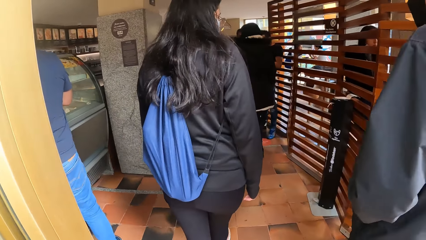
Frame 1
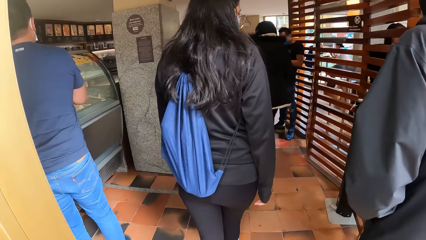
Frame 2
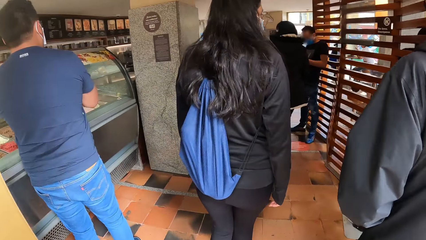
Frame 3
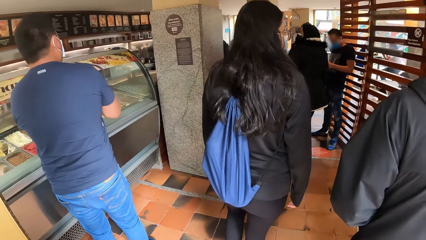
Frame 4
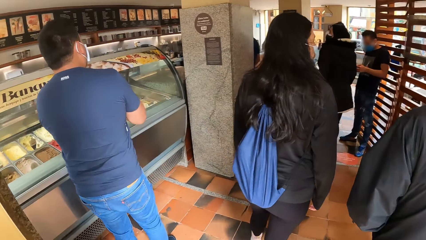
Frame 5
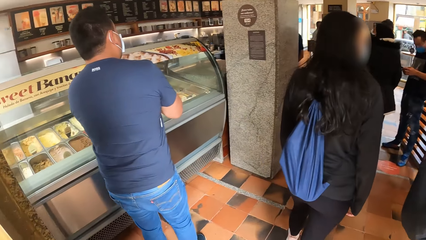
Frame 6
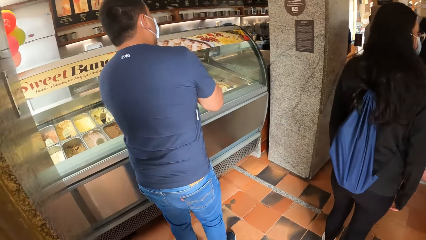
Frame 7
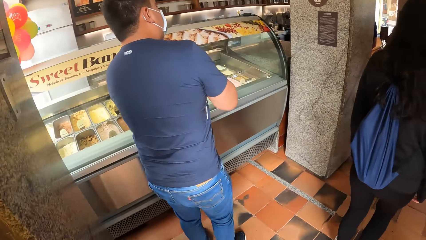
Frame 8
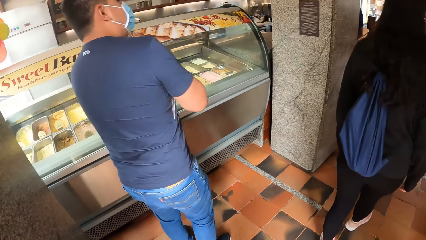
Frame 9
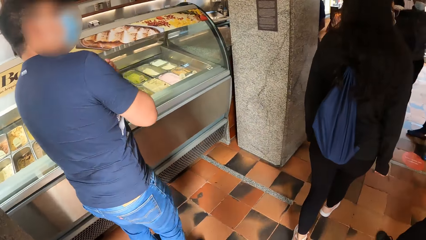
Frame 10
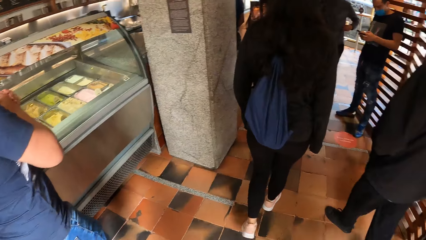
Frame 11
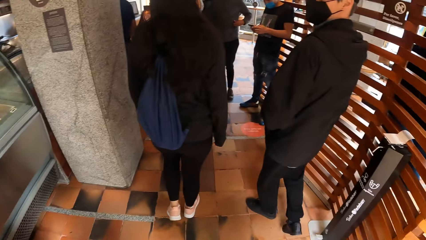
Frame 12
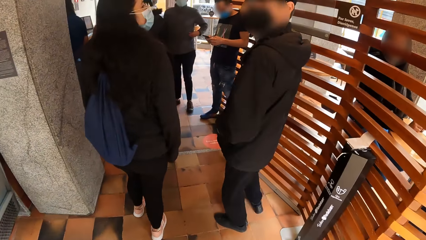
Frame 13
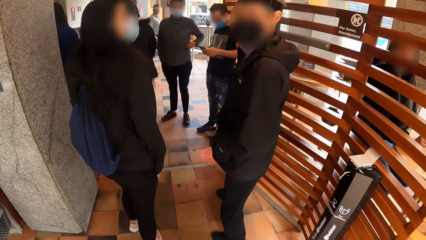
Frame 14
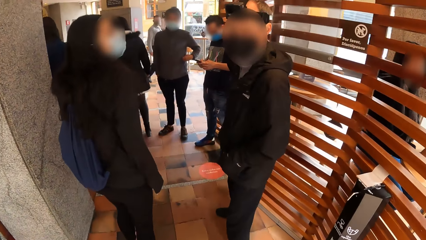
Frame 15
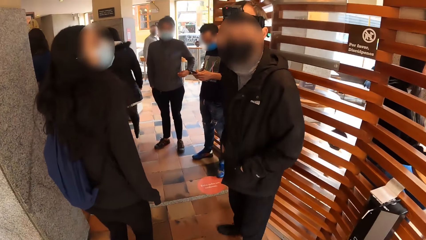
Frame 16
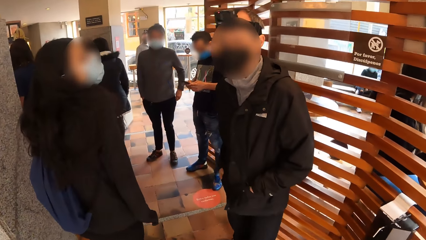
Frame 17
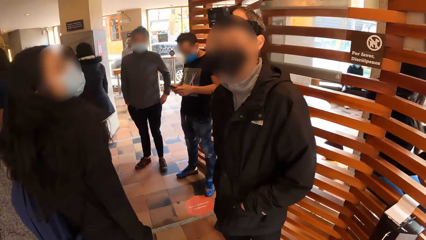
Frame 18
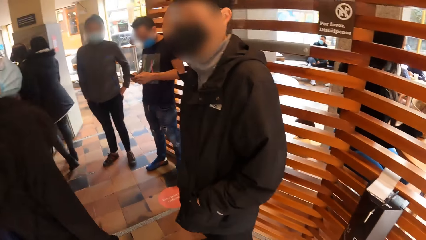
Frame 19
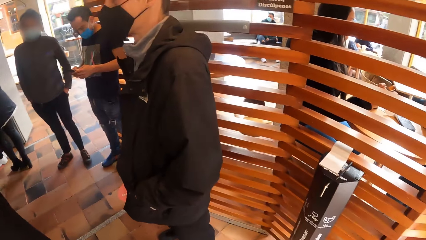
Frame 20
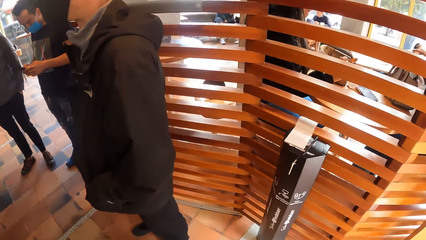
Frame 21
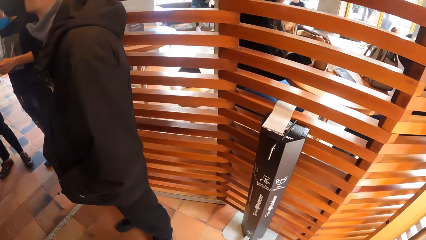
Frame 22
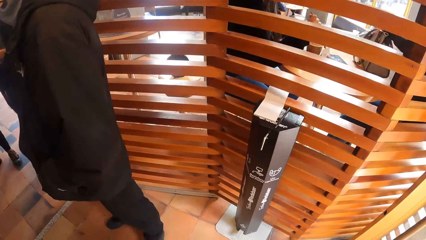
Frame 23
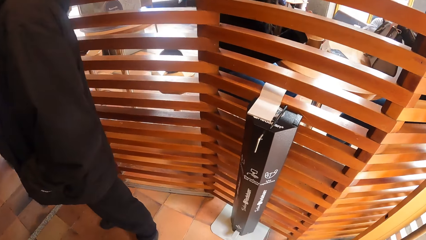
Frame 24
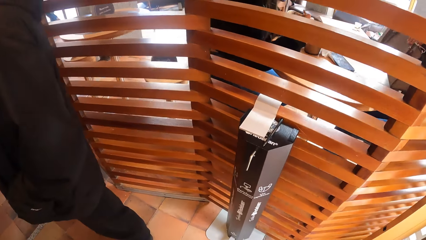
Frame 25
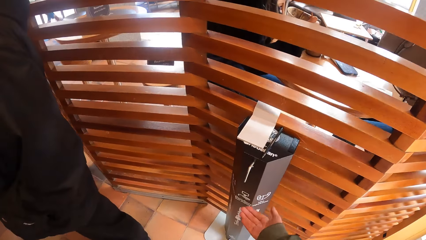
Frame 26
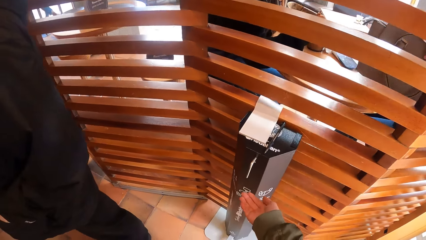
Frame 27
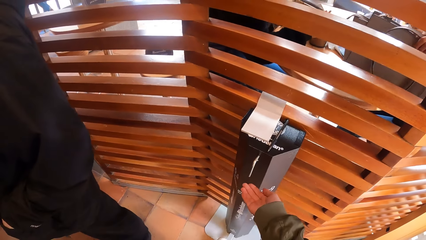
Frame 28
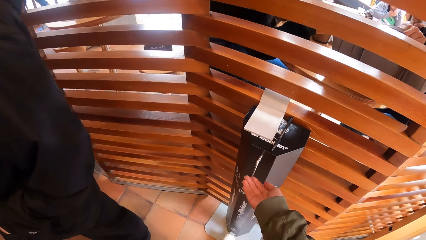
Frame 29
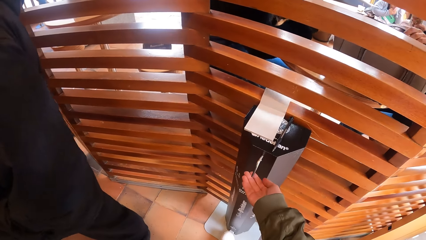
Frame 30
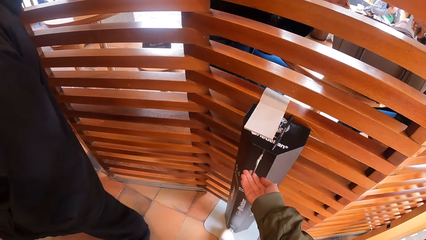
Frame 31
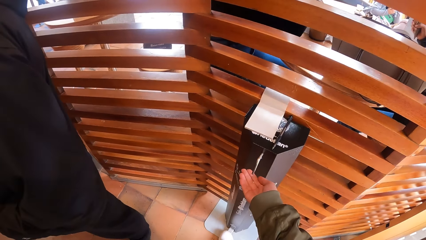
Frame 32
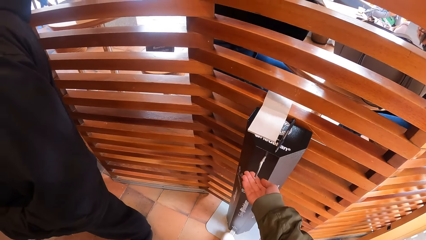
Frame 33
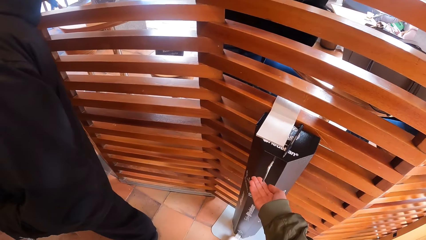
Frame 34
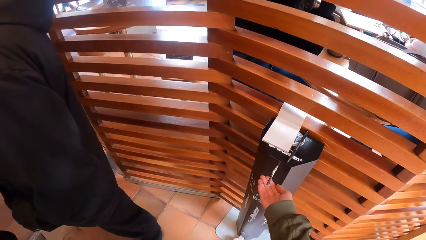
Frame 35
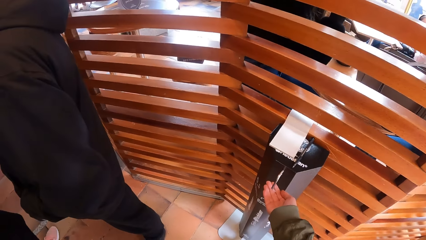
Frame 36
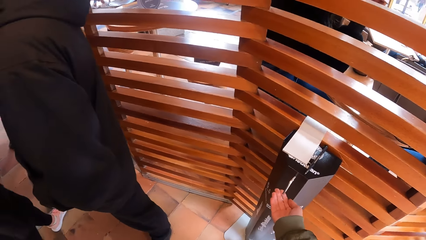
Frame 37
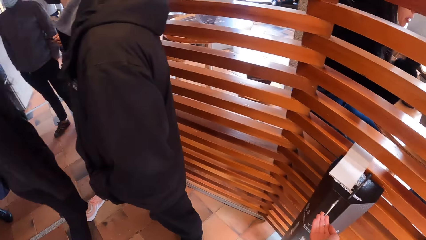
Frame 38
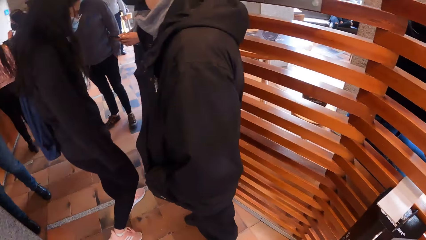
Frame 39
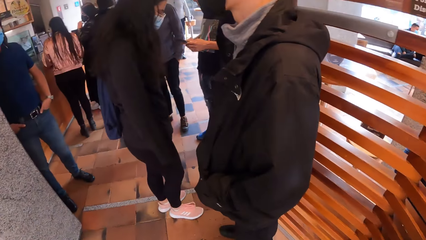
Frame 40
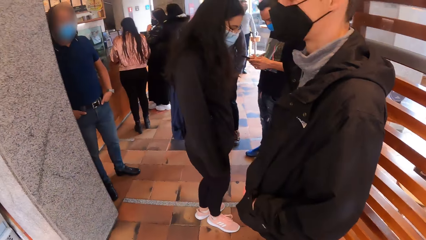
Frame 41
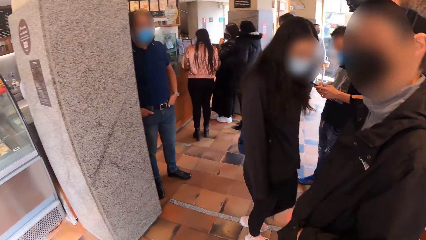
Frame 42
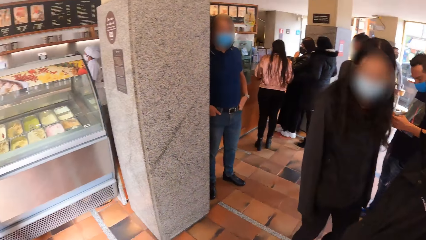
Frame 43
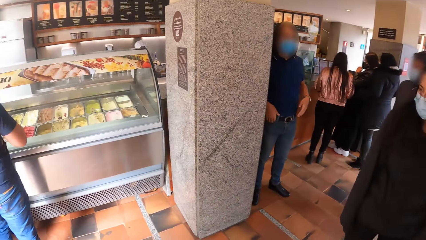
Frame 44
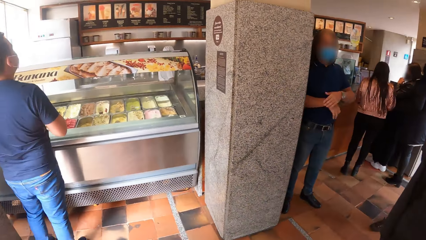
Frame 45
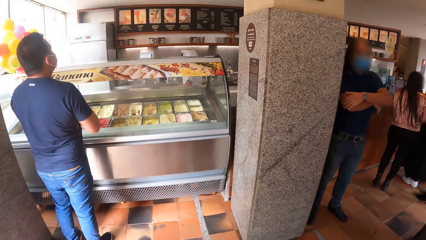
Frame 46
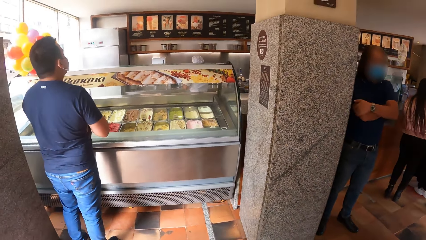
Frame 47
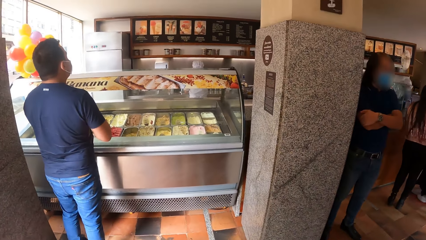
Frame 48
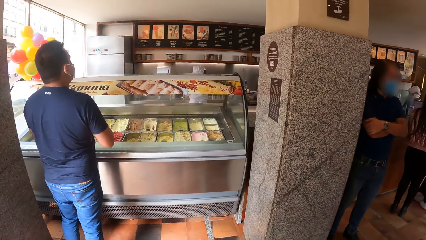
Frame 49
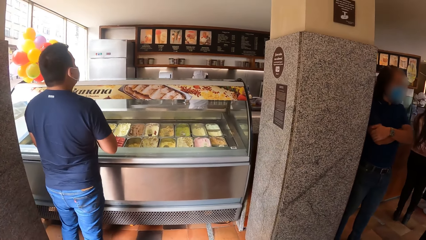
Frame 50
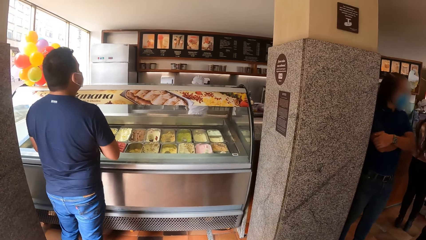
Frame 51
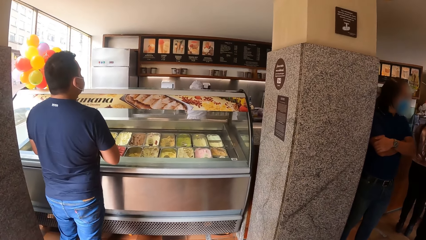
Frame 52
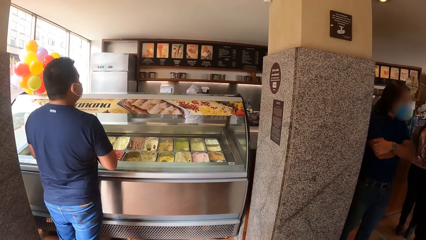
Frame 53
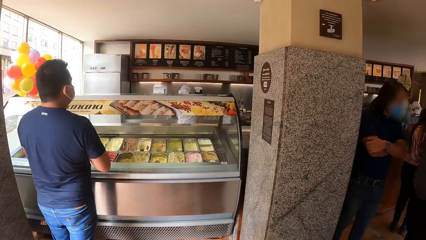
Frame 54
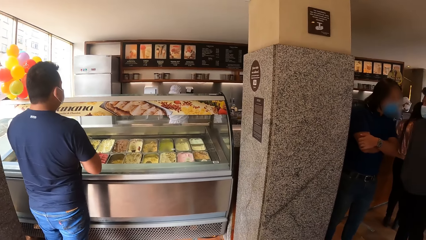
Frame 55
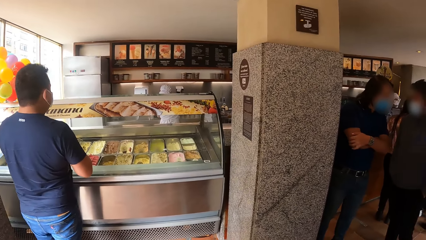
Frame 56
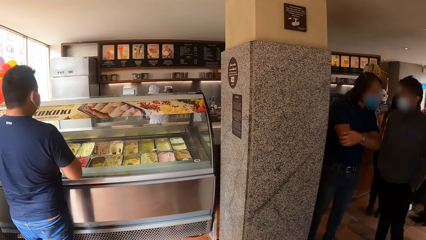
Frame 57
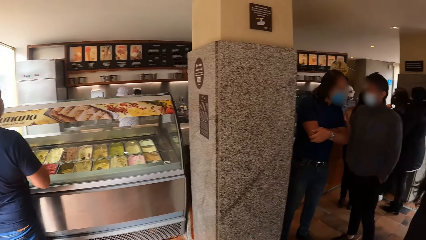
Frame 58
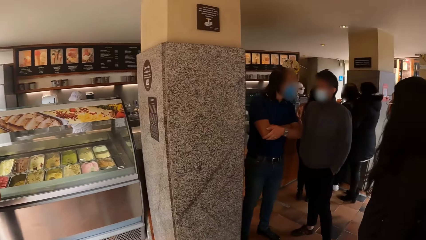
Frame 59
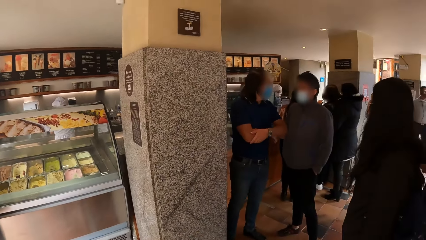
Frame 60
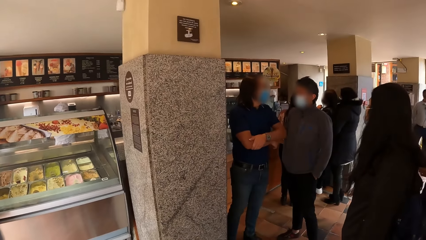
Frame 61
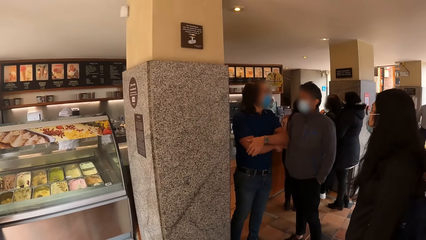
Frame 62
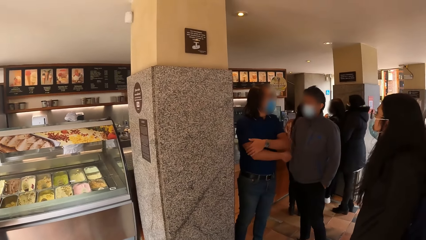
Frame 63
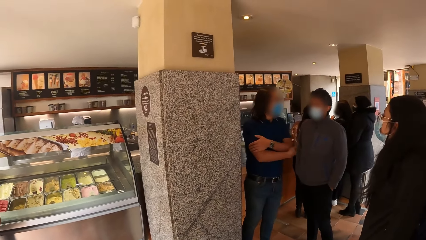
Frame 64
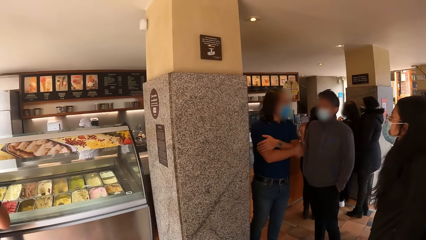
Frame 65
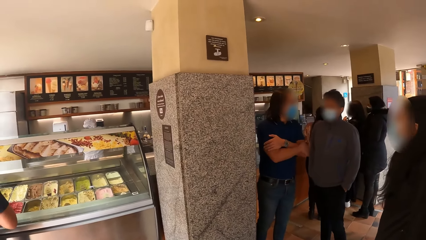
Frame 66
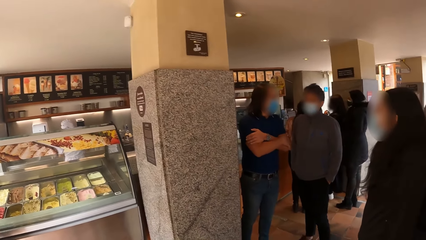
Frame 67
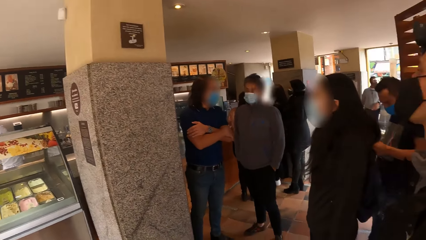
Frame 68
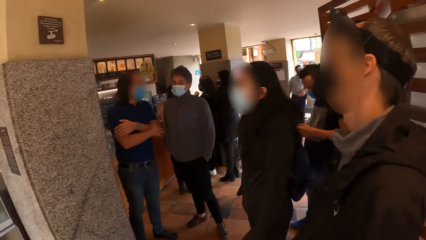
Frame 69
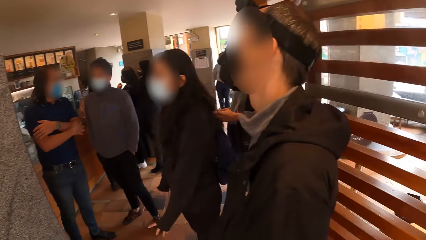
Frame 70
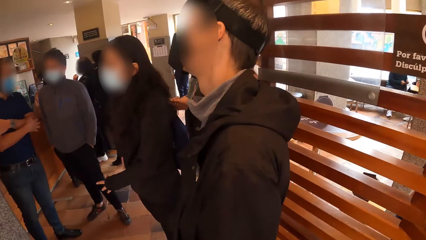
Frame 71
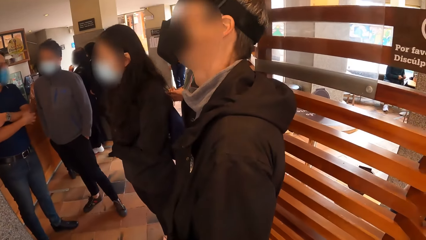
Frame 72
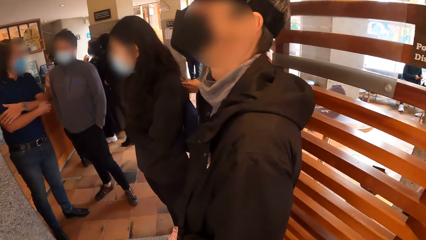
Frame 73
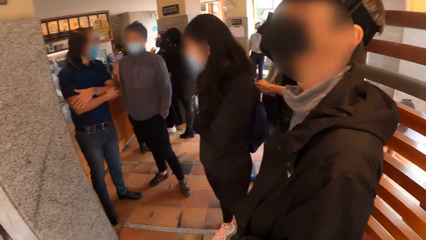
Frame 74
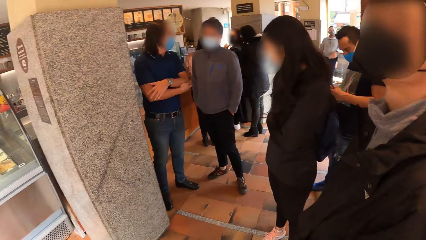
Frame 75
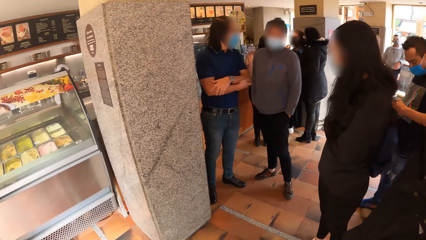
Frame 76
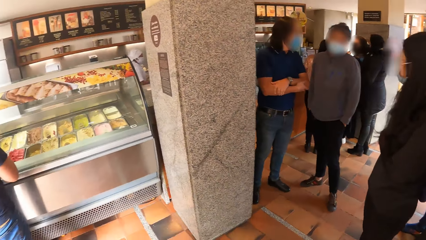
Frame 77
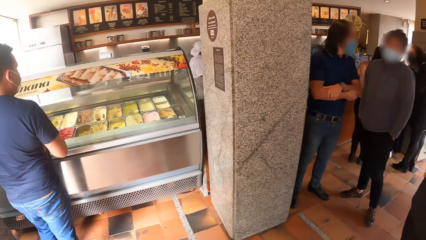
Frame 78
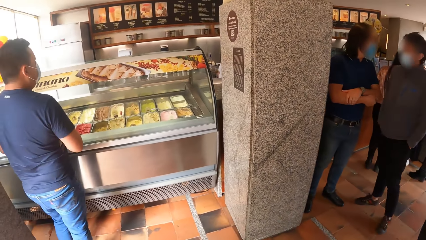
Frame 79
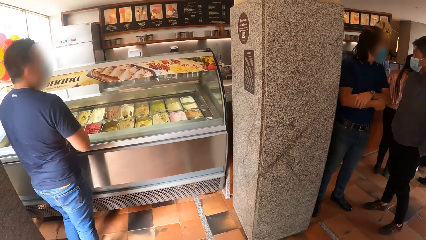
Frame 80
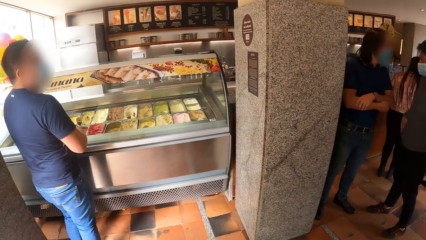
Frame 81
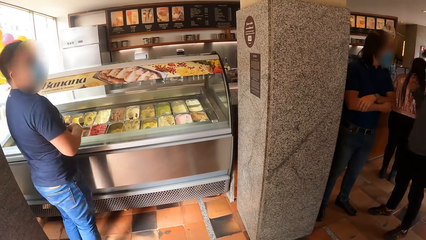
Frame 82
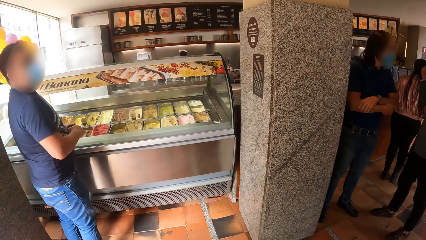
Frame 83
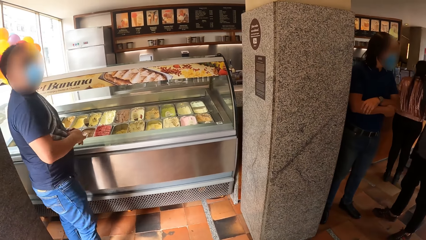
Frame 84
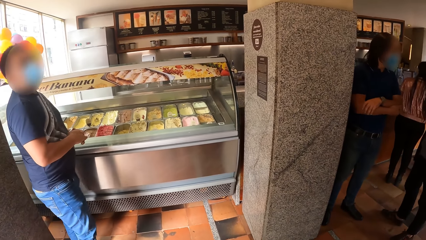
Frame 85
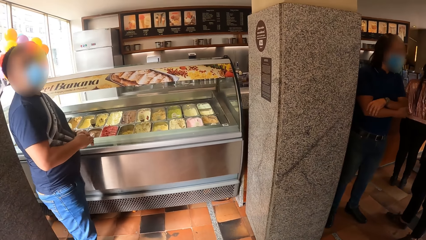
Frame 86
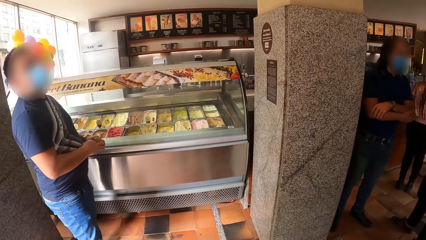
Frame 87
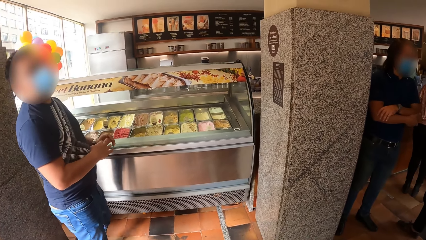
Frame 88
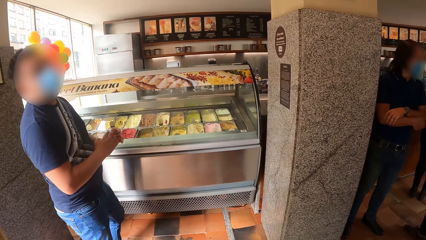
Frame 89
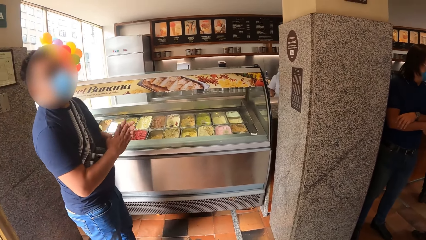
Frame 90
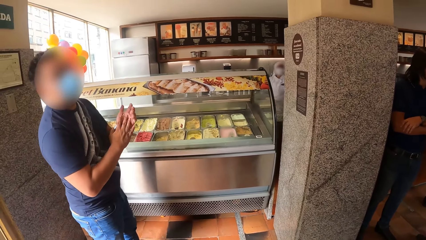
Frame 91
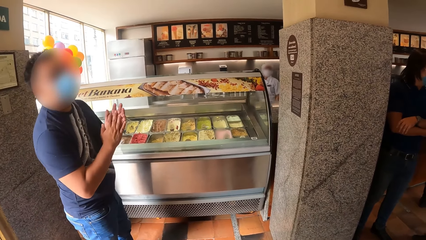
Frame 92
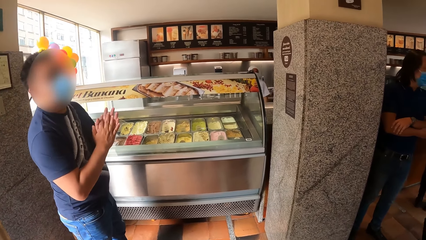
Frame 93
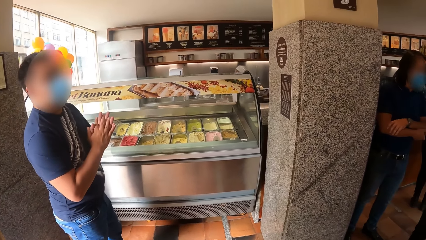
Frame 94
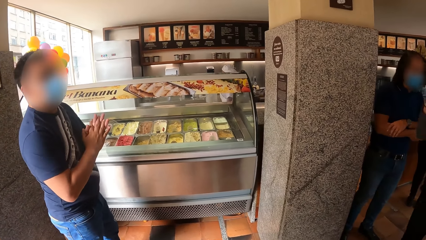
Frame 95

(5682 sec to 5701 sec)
A man walks into an ice cream joint. The camera wearer walks into the ice cream joint. She places her right hand under a sanitizer dispenser. She takes the hand sanitizer. She turns around. She looks around.
